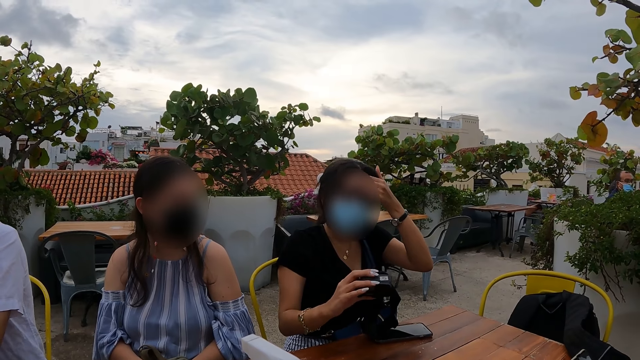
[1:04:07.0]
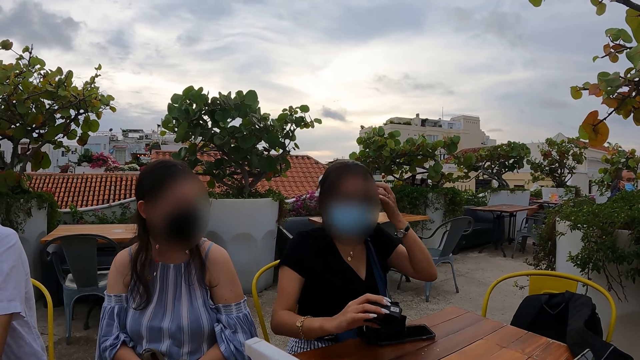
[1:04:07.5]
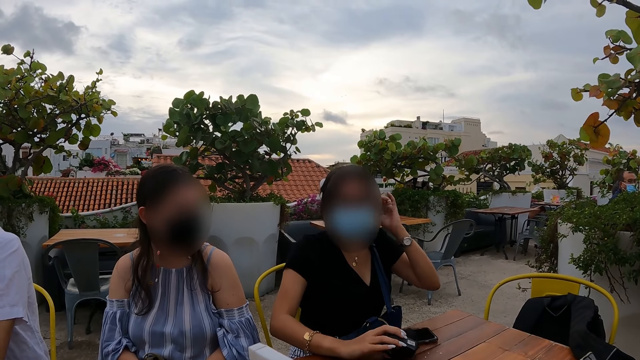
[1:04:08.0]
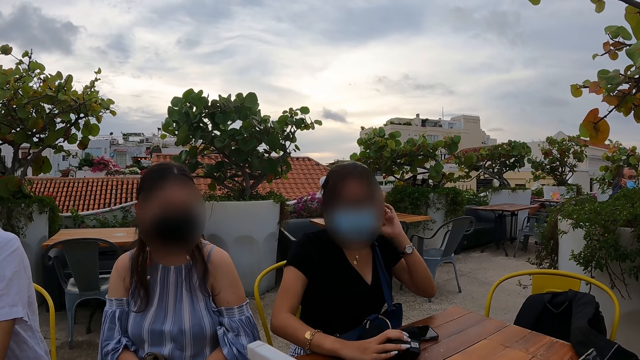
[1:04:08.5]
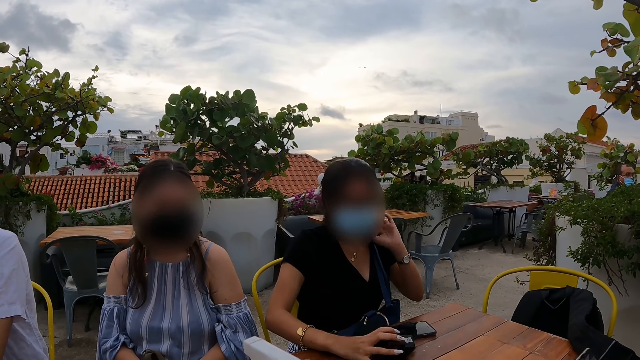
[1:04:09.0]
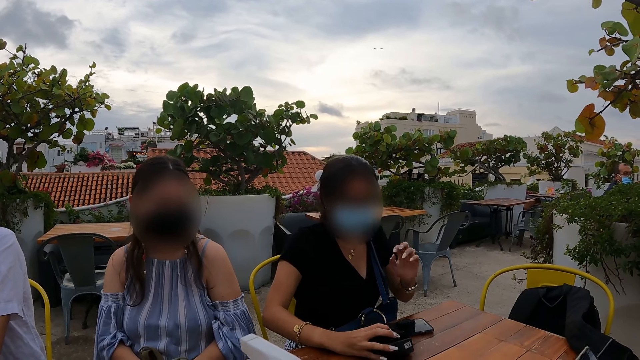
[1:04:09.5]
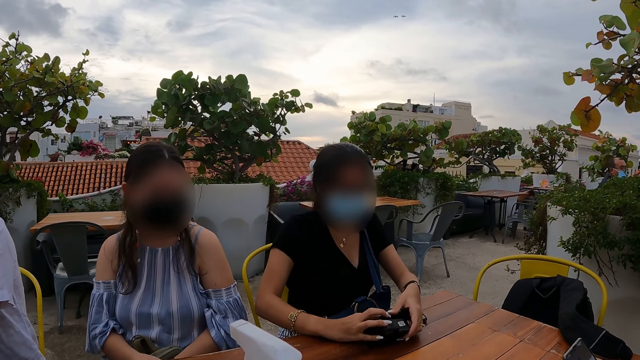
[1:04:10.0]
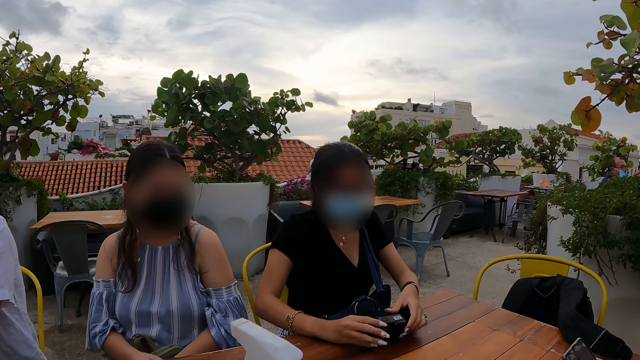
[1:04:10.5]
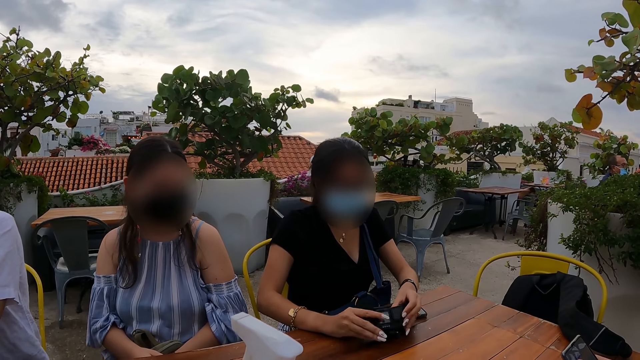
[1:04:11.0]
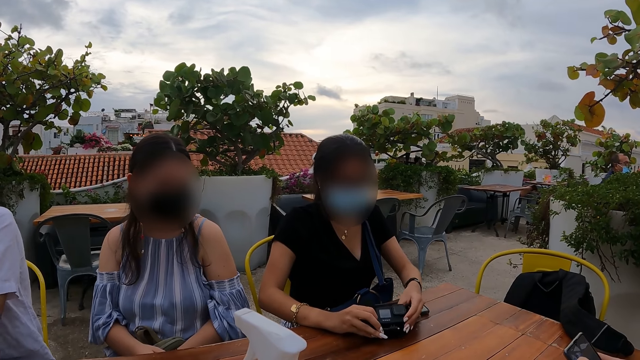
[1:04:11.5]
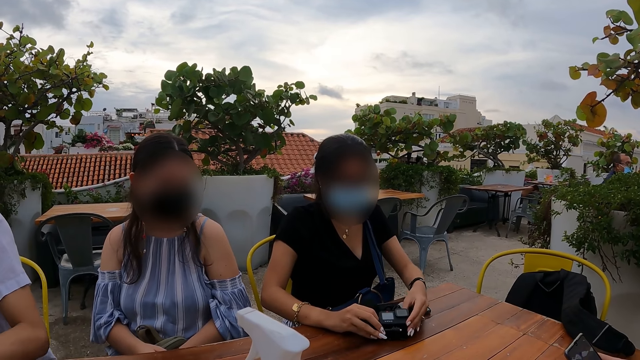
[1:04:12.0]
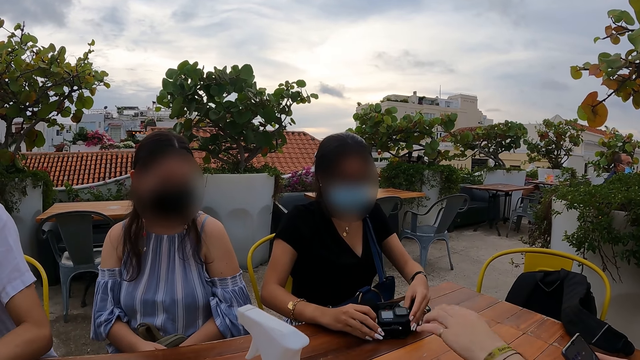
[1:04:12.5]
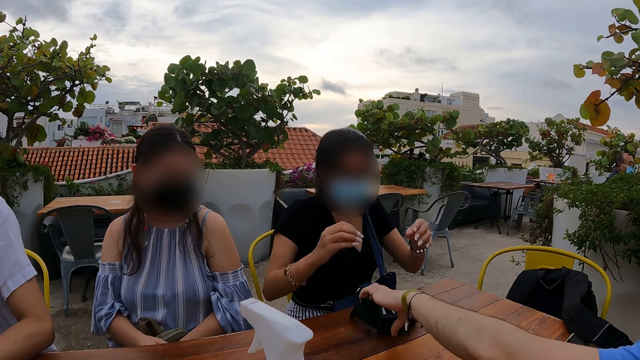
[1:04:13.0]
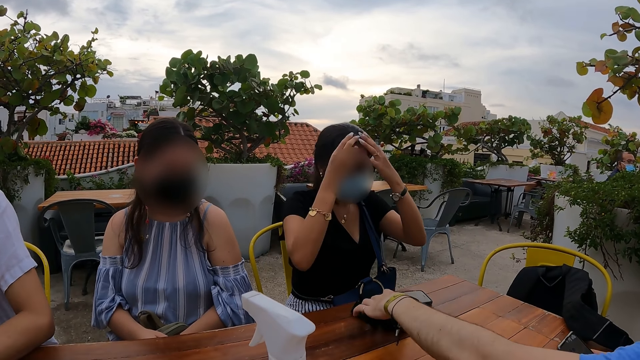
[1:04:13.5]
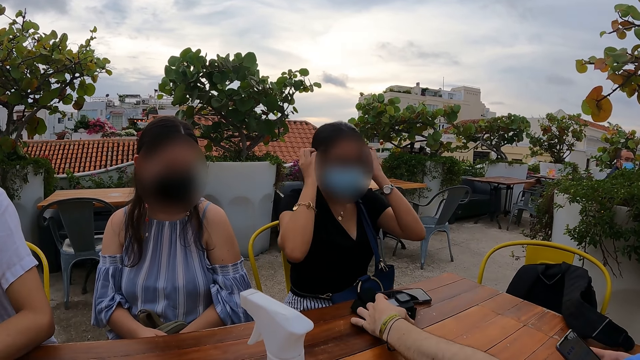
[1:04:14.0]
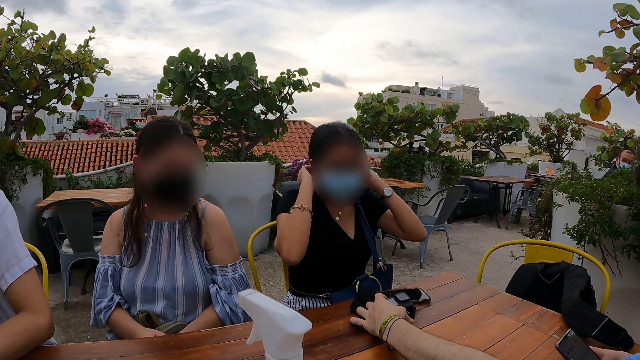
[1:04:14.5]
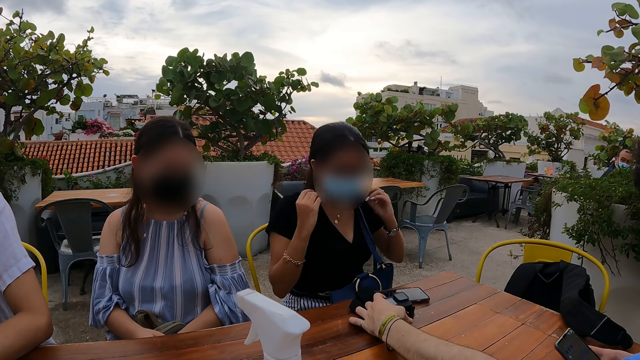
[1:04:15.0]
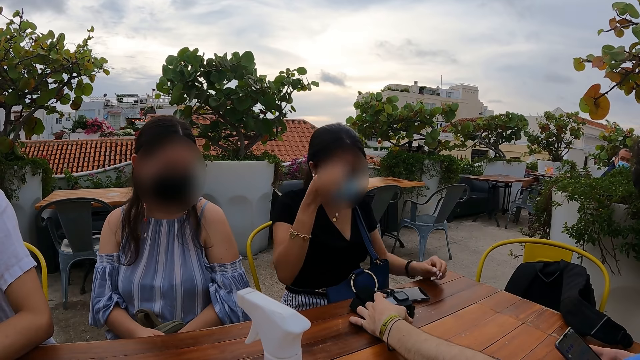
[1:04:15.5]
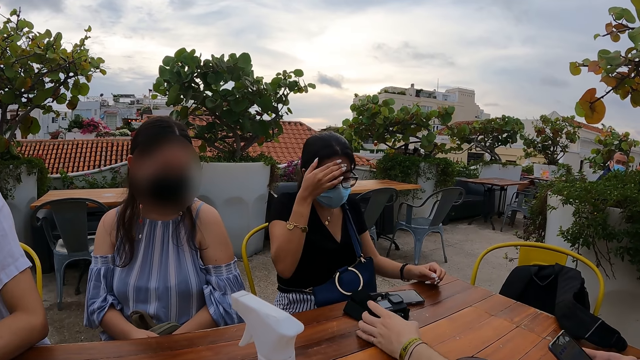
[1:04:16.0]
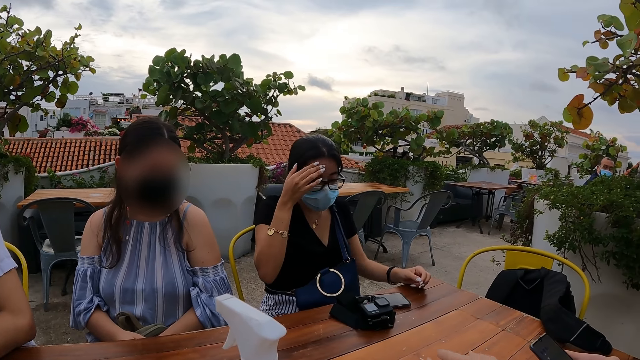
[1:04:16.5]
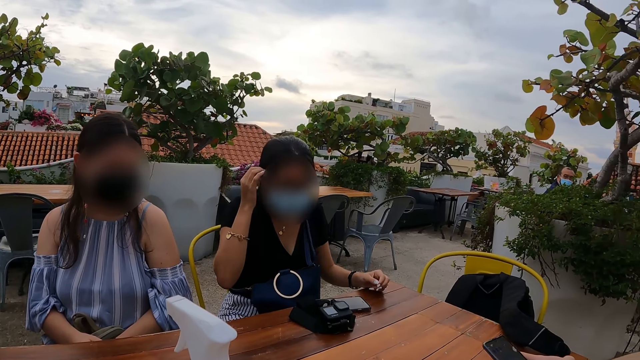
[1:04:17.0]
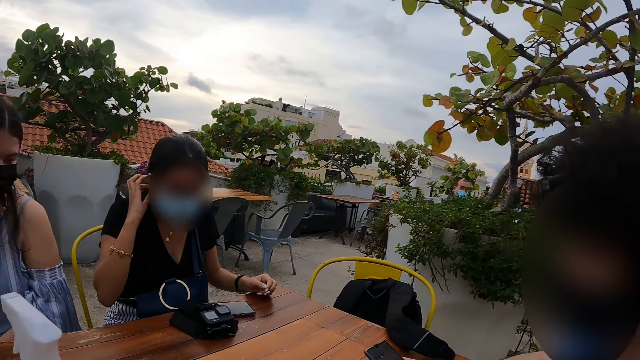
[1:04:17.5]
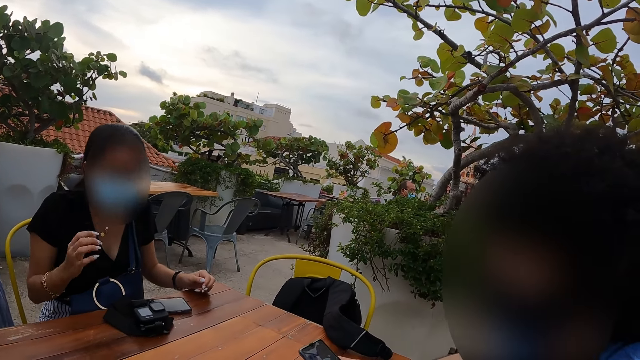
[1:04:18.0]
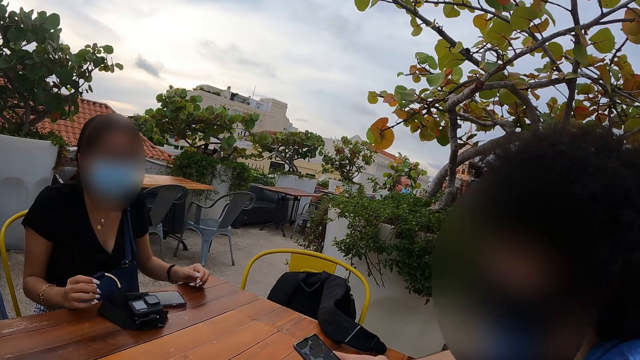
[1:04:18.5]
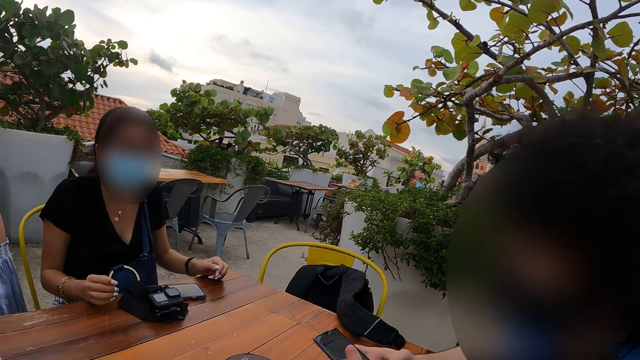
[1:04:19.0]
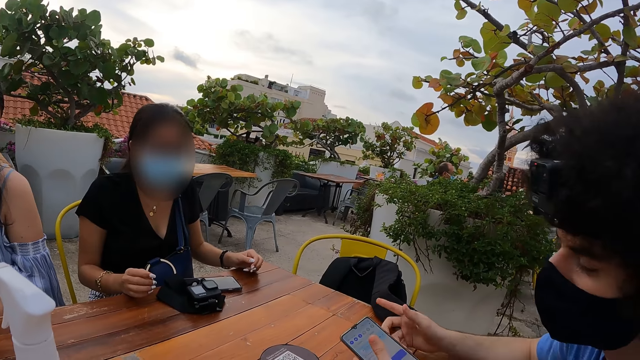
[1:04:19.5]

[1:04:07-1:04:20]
The camera wearer looks around. They look at a person.

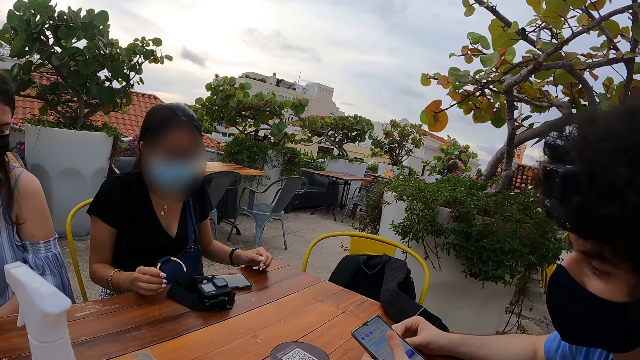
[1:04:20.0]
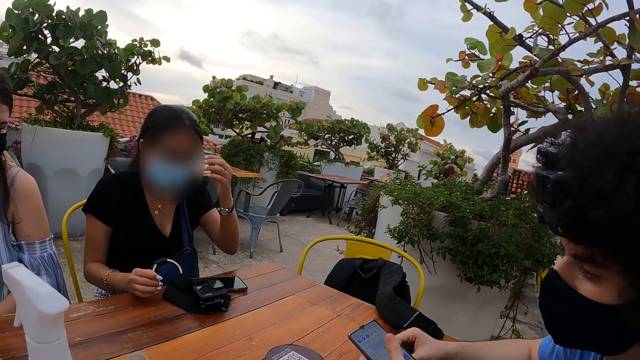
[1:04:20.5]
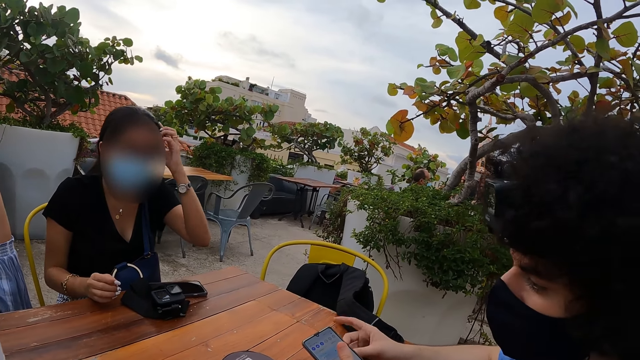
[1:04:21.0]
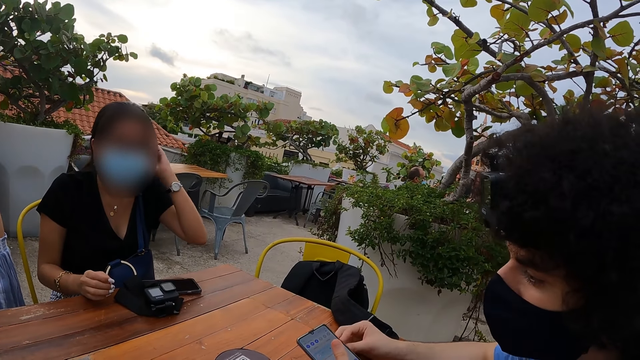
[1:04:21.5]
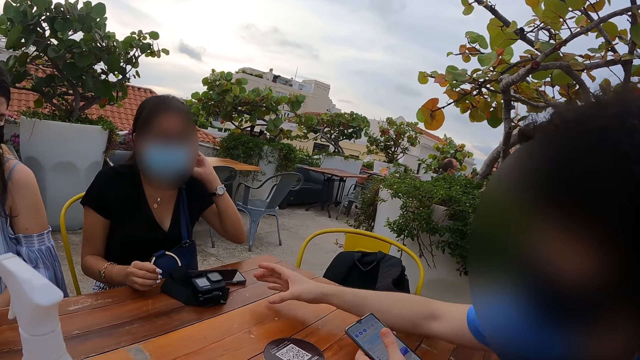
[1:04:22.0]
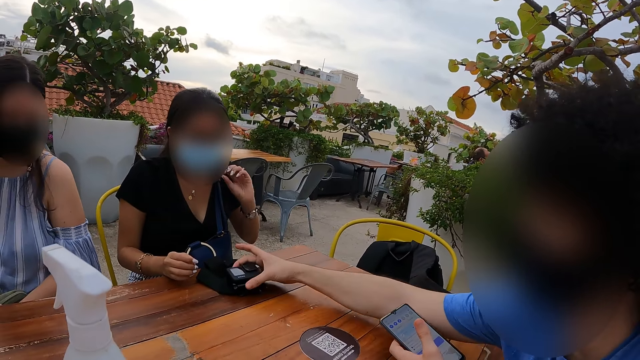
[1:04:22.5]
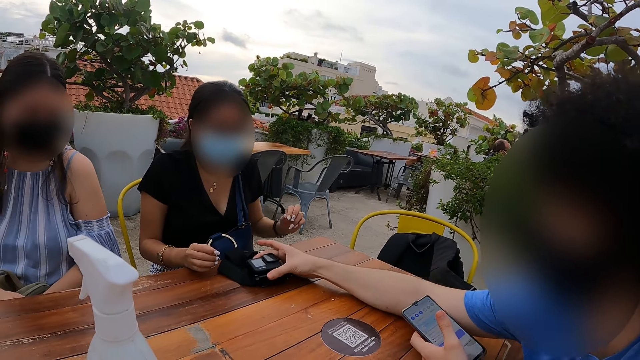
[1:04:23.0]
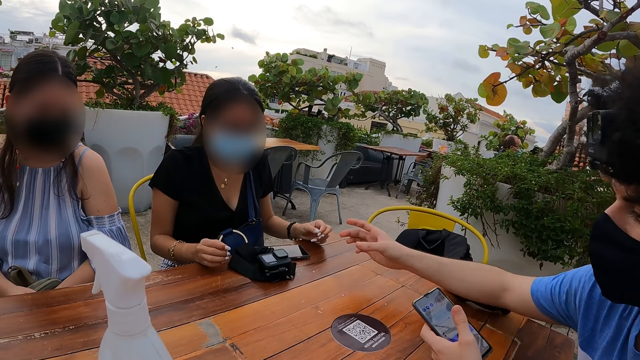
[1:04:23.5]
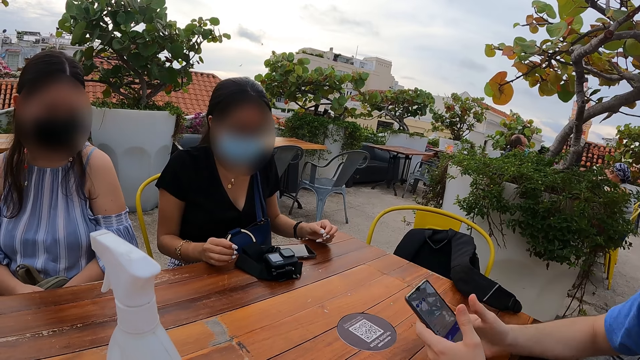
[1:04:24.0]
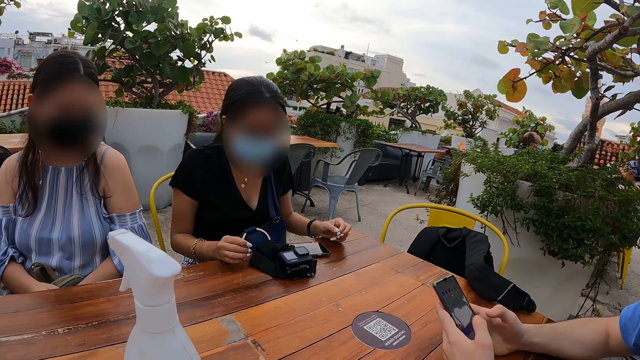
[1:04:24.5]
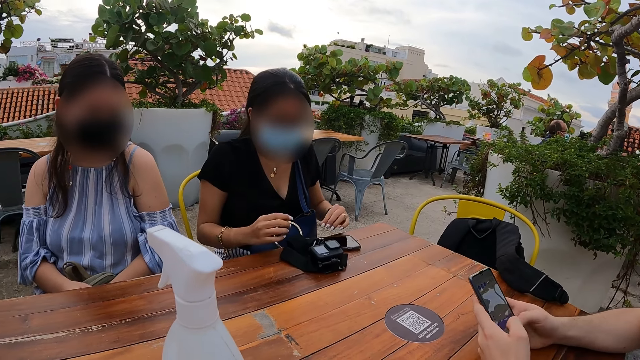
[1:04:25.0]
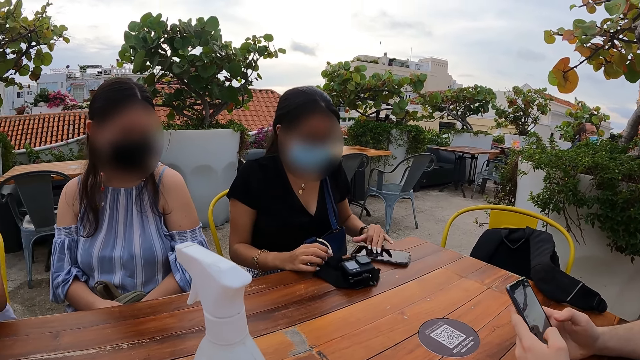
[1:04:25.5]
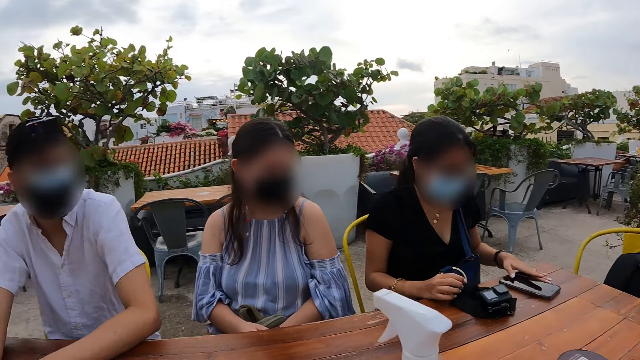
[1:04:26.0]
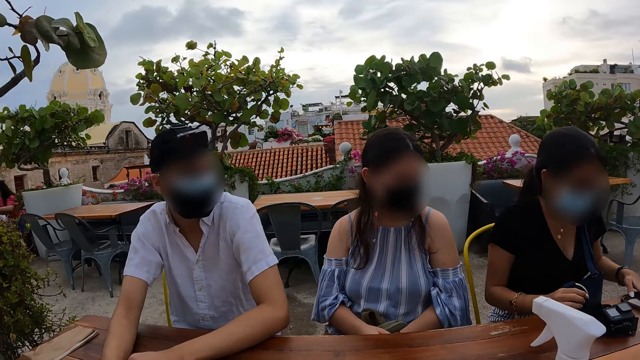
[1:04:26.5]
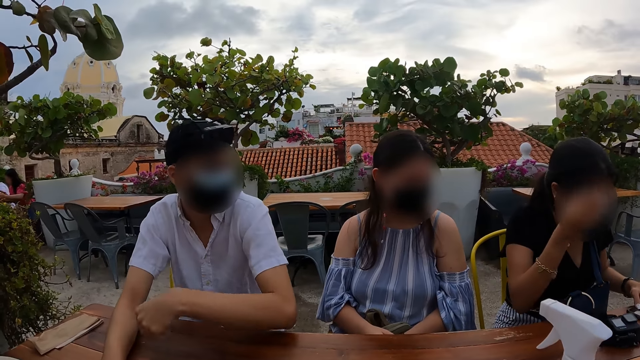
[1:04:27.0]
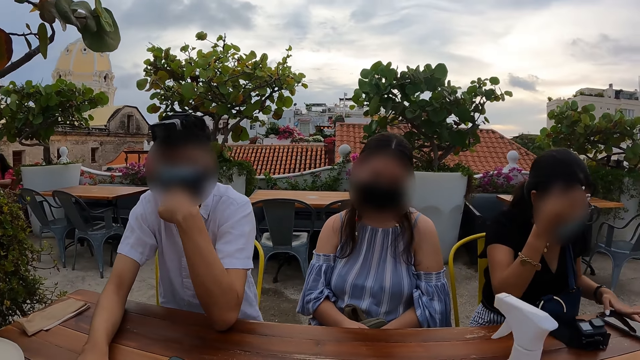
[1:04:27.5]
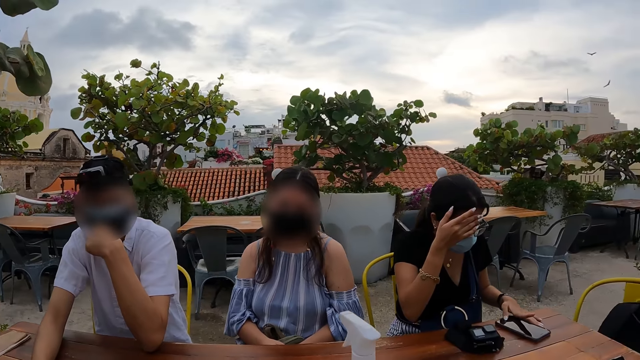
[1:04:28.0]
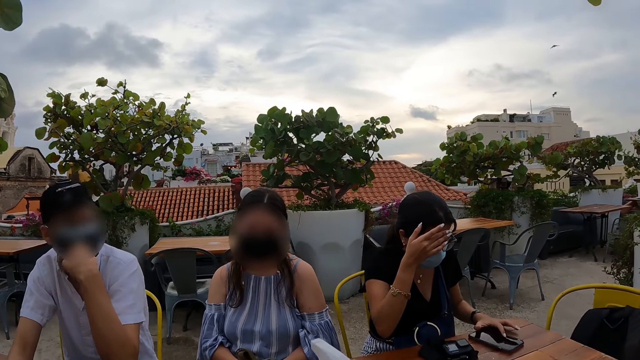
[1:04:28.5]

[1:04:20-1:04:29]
The camera wearer looks around.
